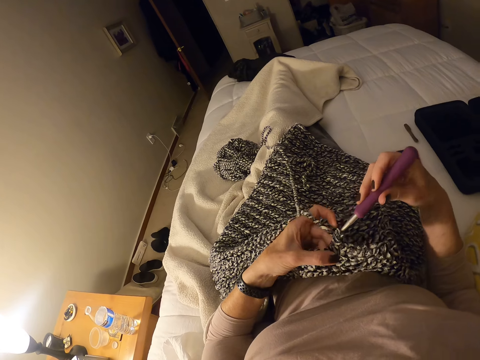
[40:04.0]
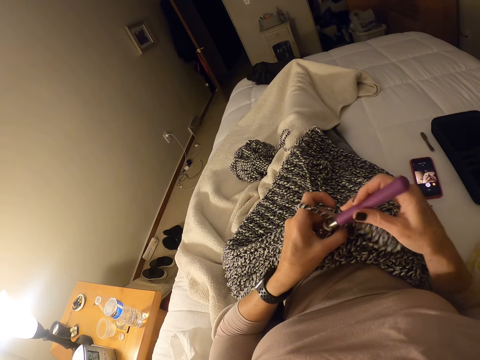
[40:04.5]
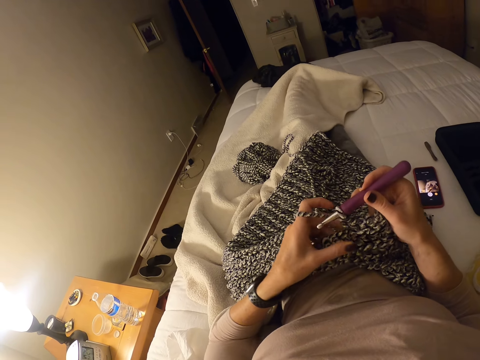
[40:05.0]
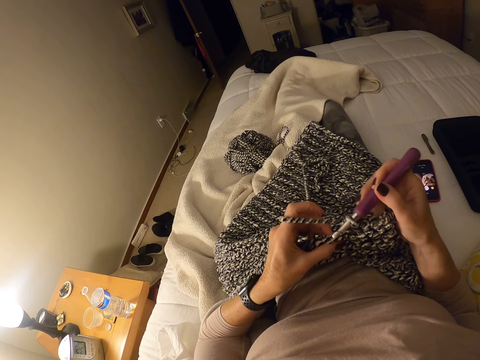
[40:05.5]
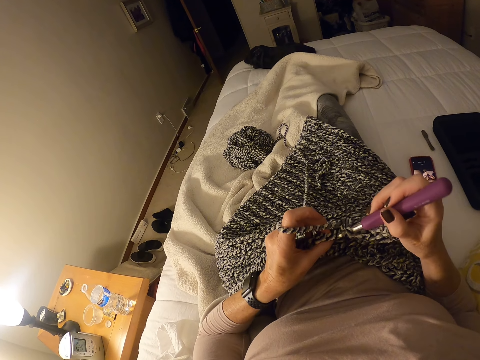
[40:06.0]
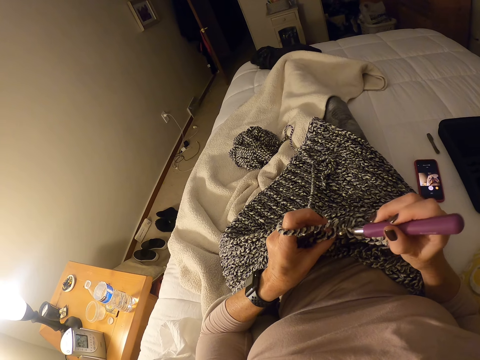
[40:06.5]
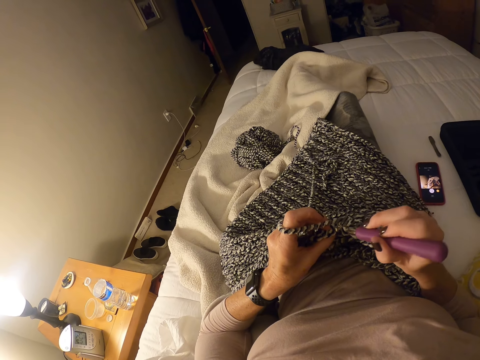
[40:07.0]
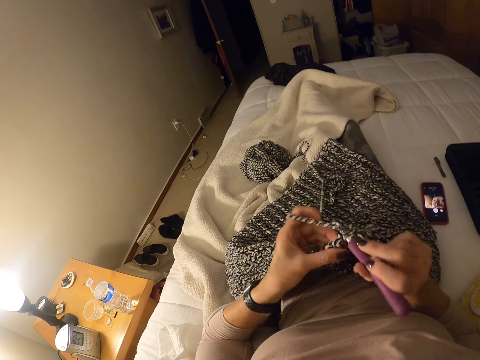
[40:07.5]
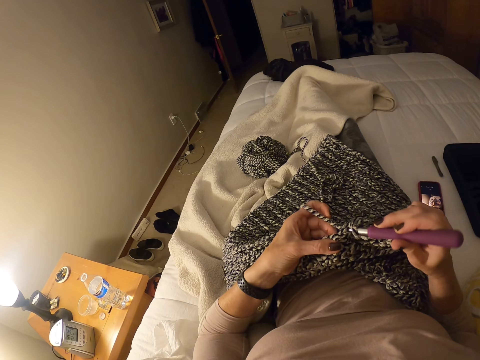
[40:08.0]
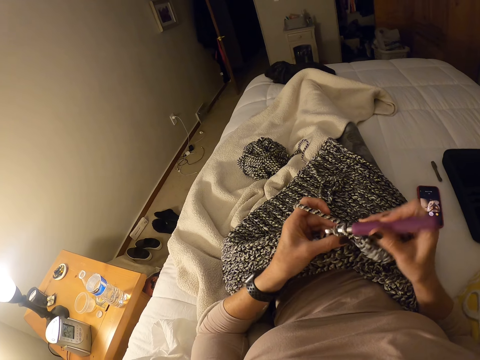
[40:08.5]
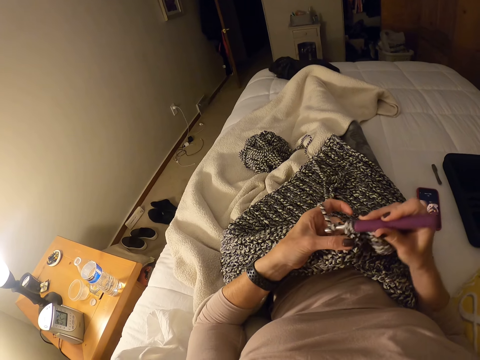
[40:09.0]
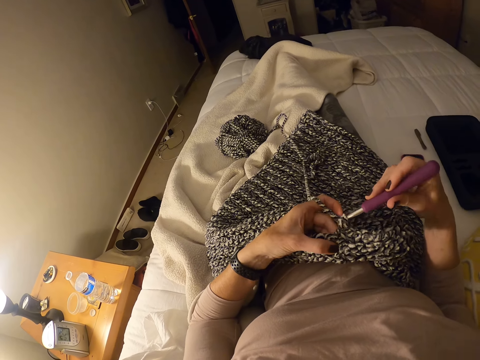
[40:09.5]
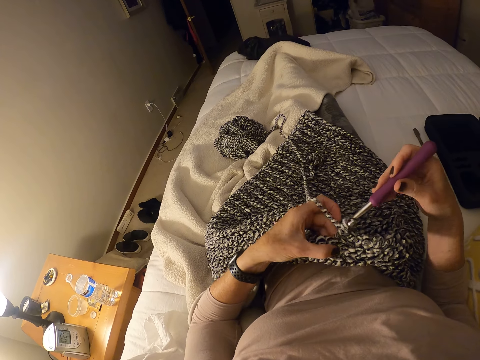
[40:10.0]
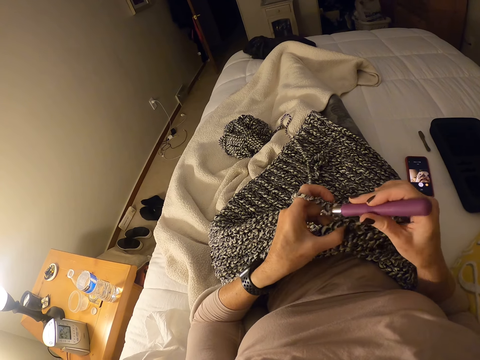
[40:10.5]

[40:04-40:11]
The camera wearer moves her legs under the white blanket.

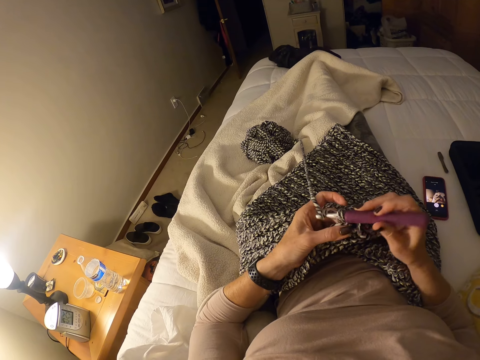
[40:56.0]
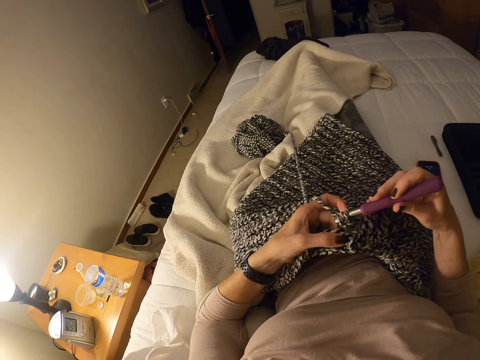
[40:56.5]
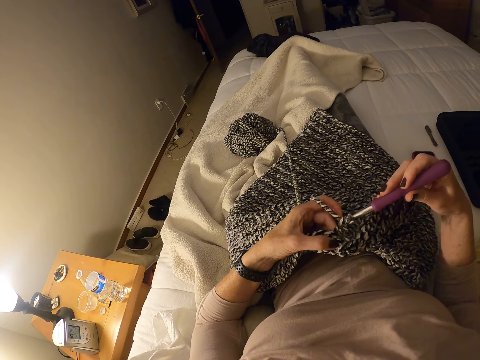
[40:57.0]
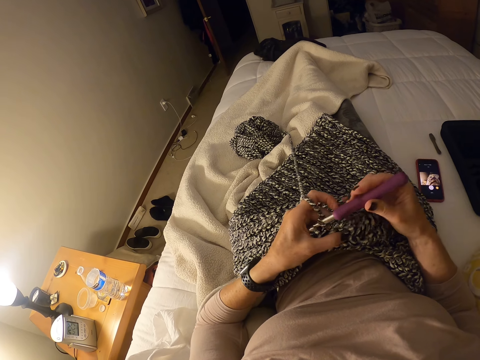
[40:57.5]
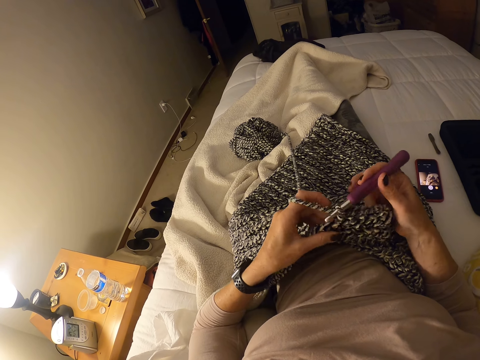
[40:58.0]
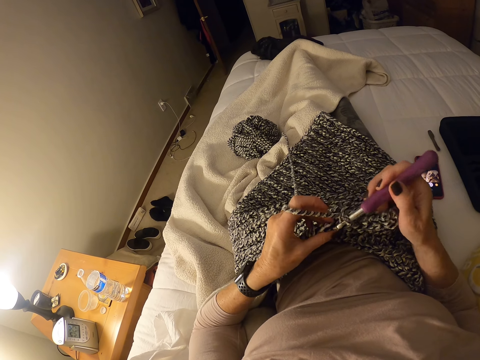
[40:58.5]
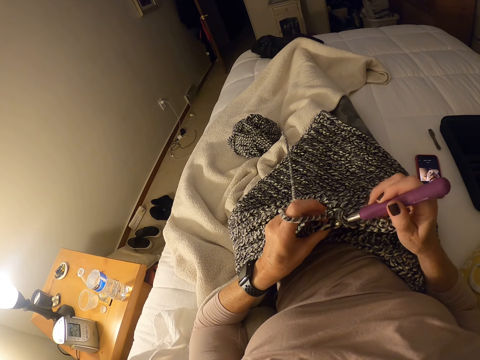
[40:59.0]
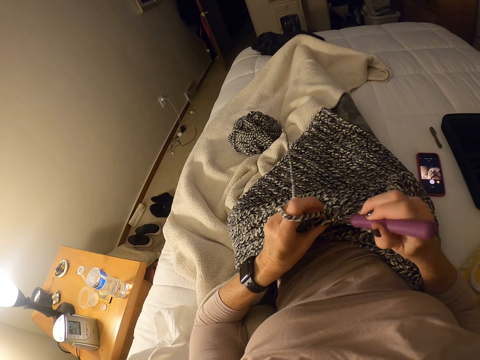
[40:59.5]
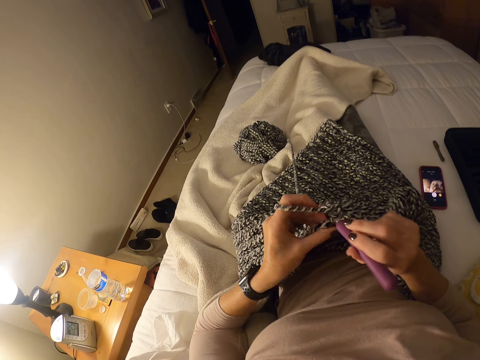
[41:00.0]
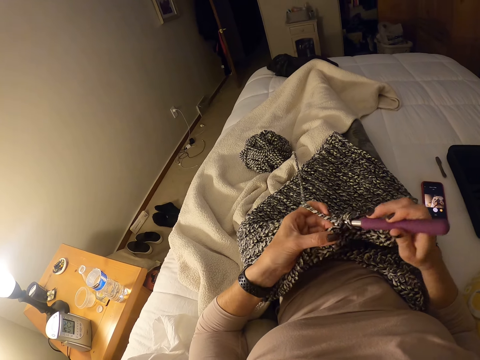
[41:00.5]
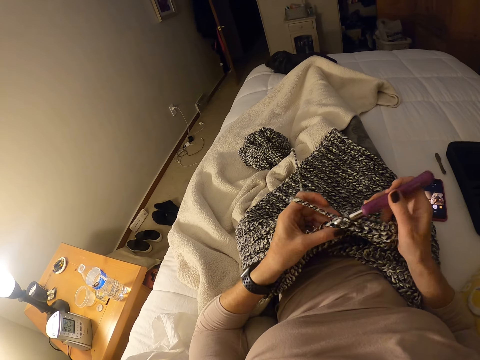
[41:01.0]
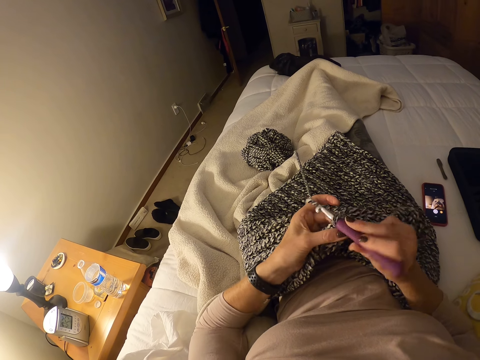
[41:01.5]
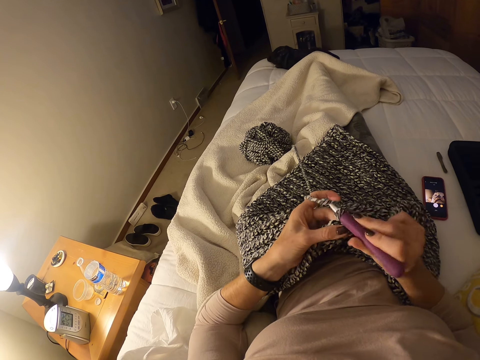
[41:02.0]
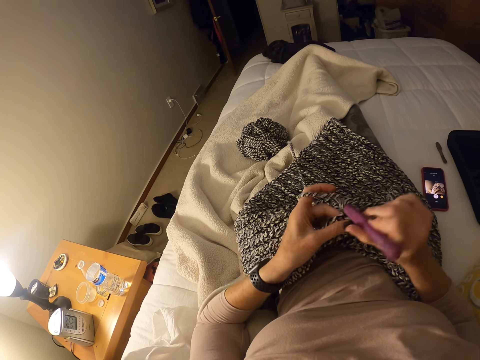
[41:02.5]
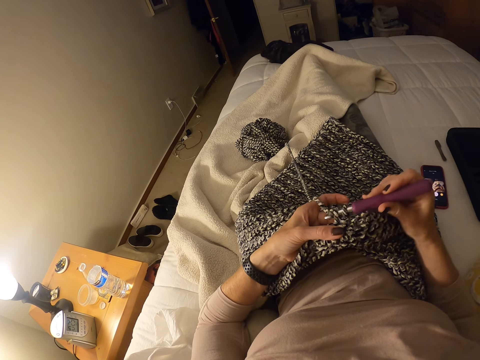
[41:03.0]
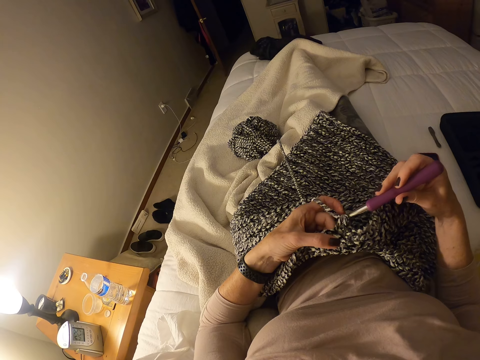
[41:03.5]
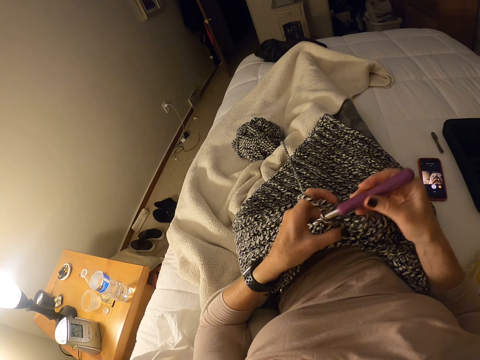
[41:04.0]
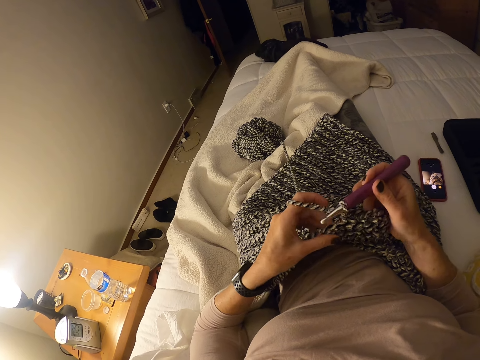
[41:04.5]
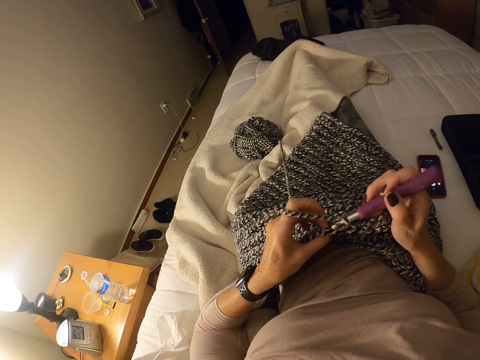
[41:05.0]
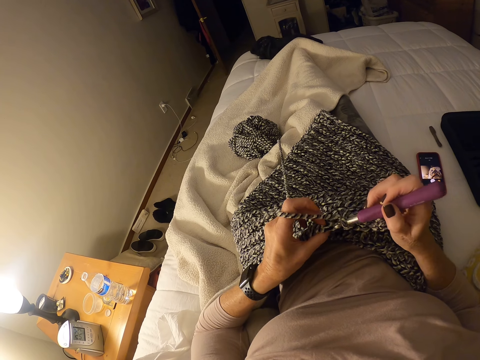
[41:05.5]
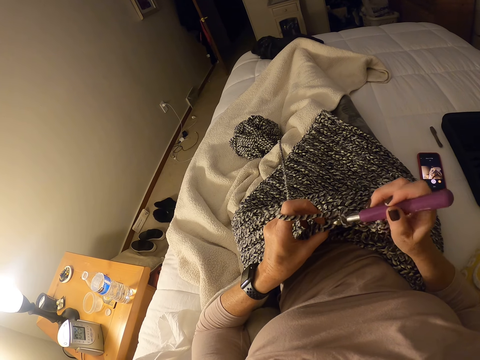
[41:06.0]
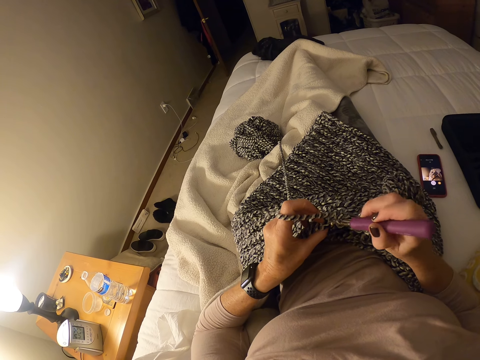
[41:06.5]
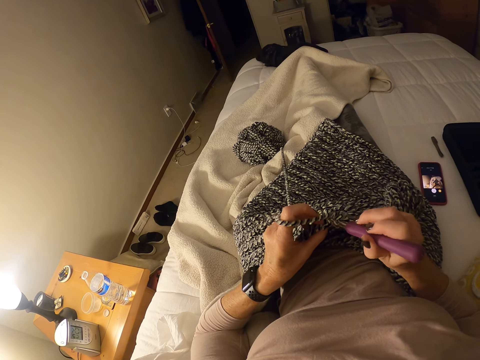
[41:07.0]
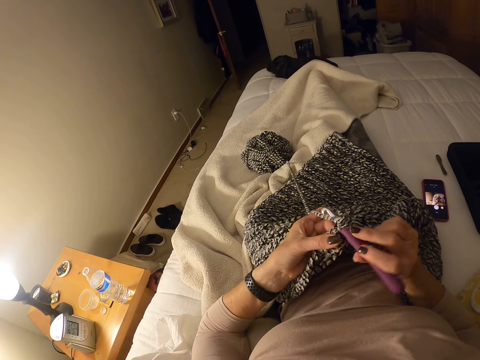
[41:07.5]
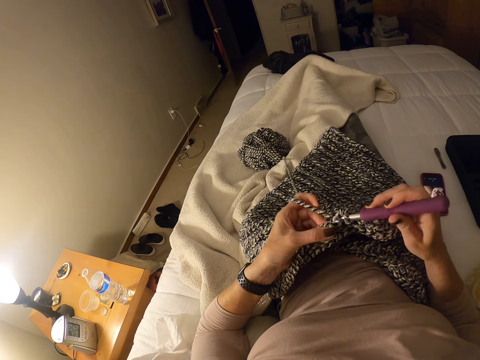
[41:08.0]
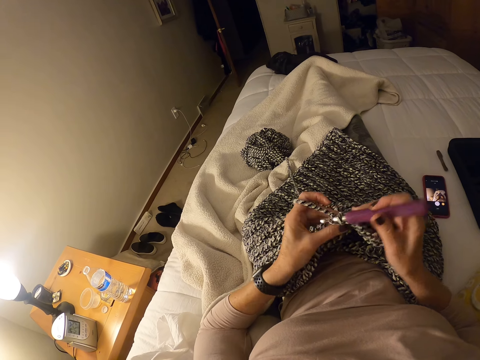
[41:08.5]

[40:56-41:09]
The camera wearer adjusts her left hand on the crochet cloth. She crochets the strip of yarn into a cloth with the crochet hook and her left hand. She adjusts her left hand on the crochet cloth. She crochets the strip of yarn into a cloth with the crochet hook and her left hand.

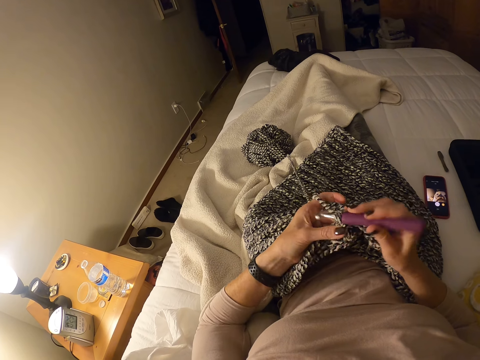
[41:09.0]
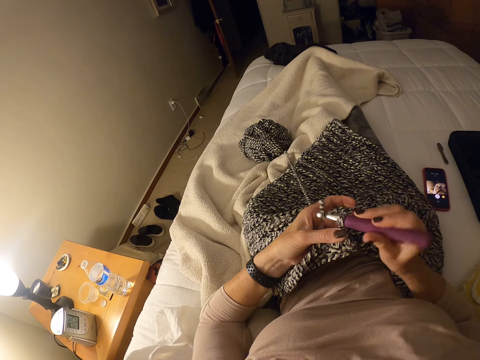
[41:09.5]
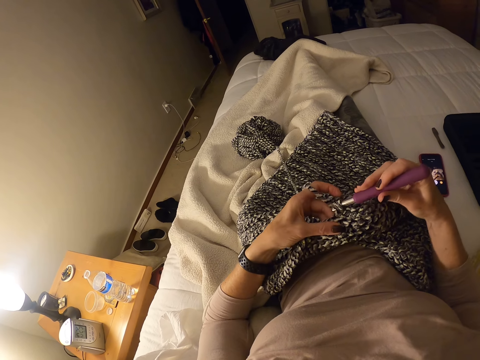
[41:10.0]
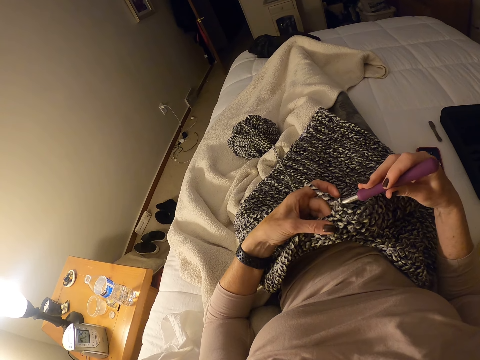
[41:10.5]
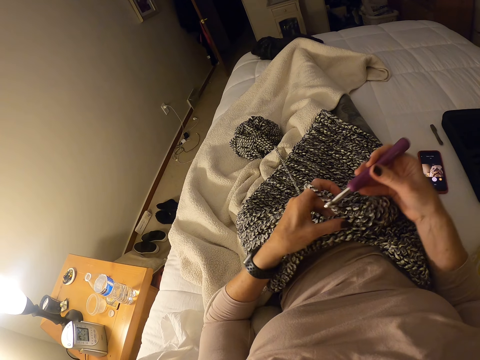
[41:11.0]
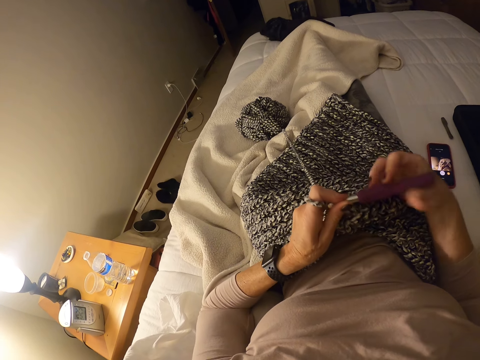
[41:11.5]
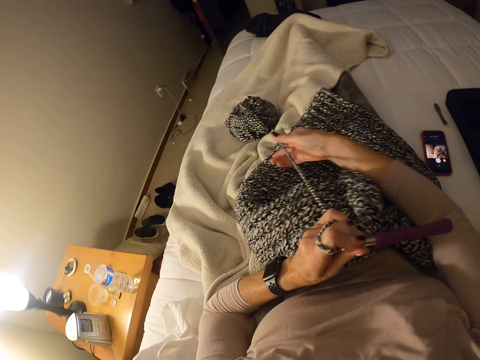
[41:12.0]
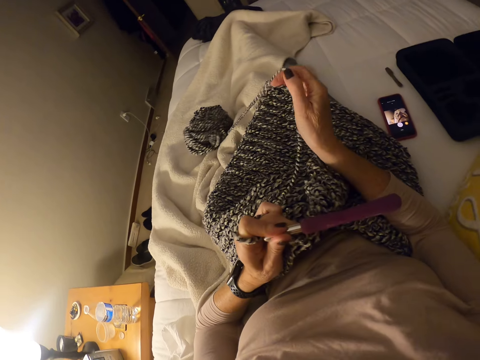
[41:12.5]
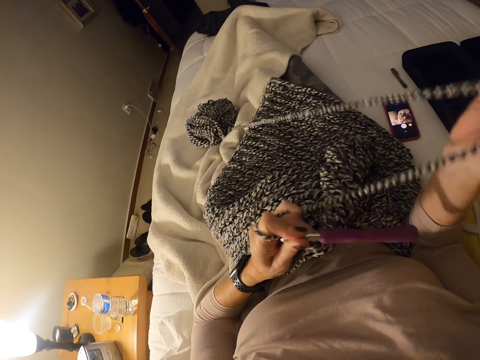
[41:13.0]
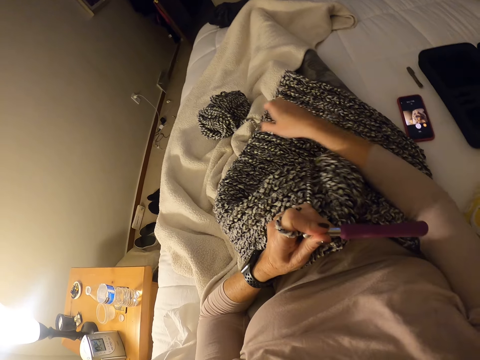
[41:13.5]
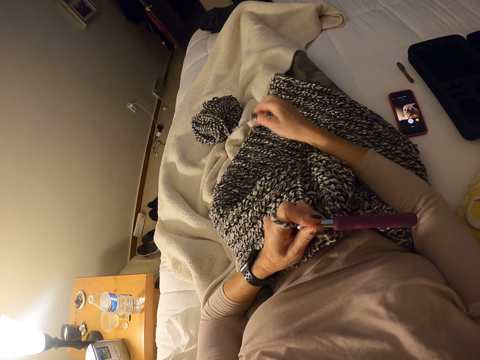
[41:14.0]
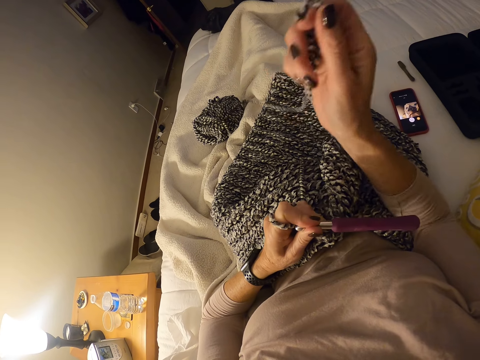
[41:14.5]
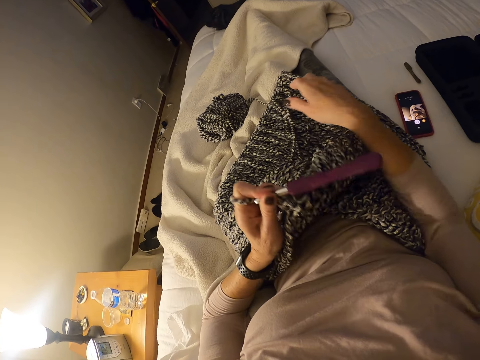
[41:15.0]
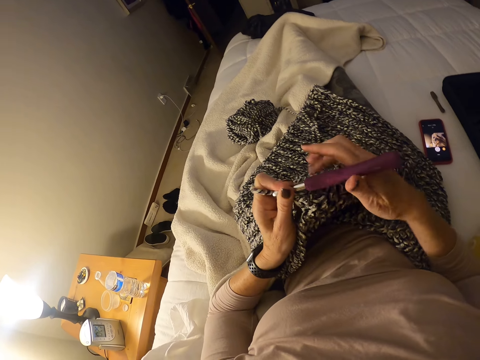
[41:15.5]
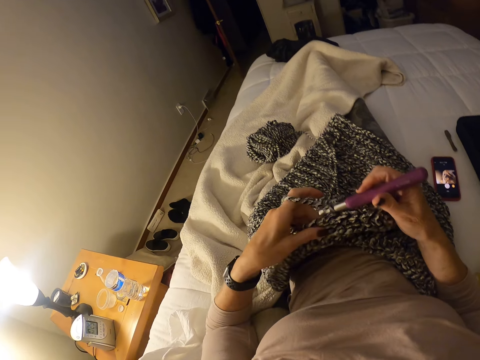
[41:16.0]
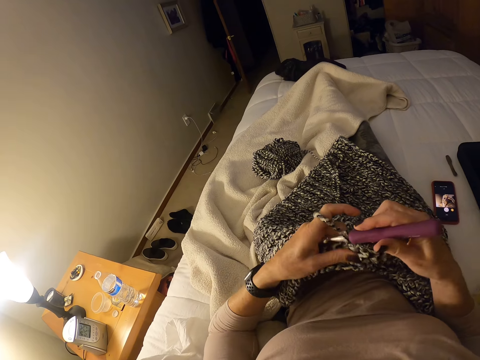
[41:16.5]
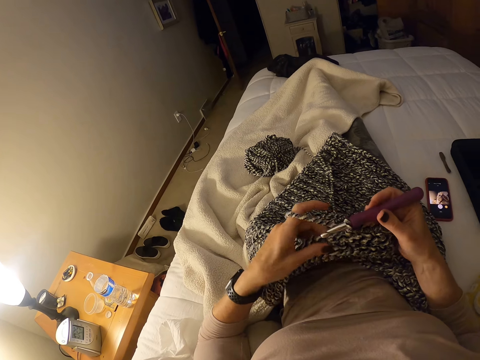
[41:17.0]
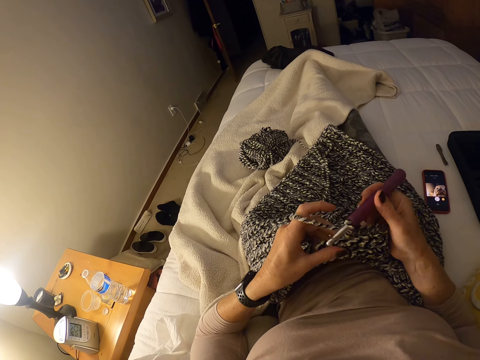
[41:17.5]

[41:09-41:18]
The camera wearer holds the hook needle. She passes the crochet hook to her left hand. She pulls the strip of yarn with her right hand. She places the yarn on a crochet. She pulls the strip of yarn with her right hand again. She drops the strip of yarn on her leg. She places the yarn on the crochet. She holds the crochet hook with her right hand. She adjusts the crochet cloth with her left hand and pulls the crochet.
